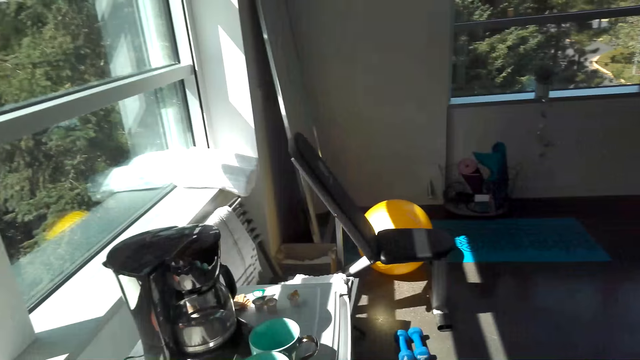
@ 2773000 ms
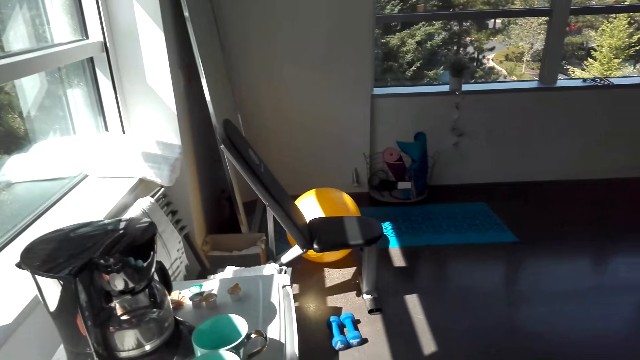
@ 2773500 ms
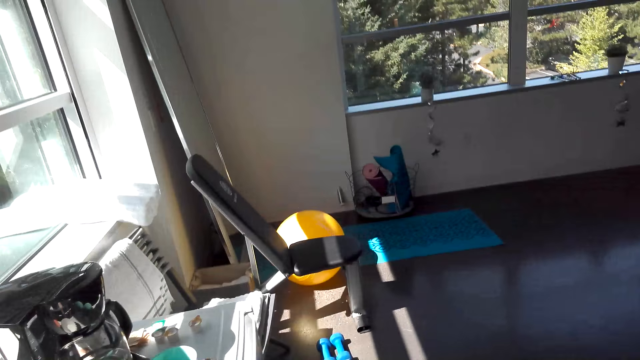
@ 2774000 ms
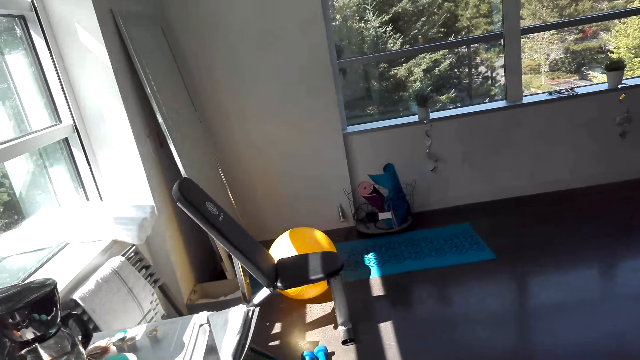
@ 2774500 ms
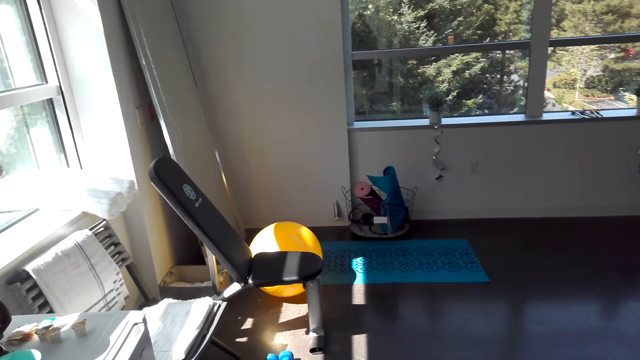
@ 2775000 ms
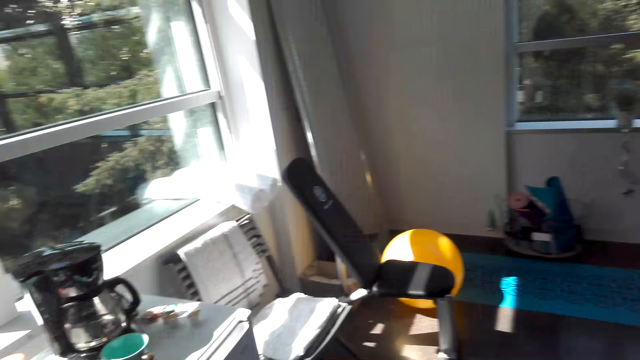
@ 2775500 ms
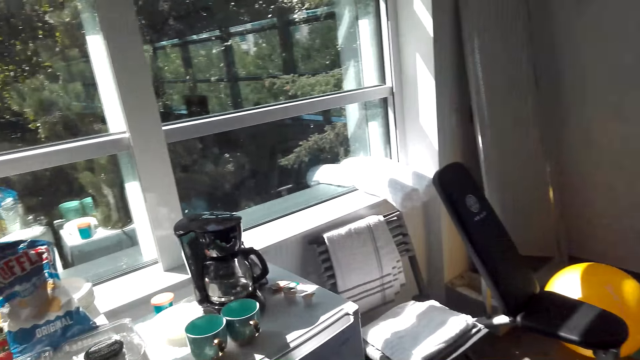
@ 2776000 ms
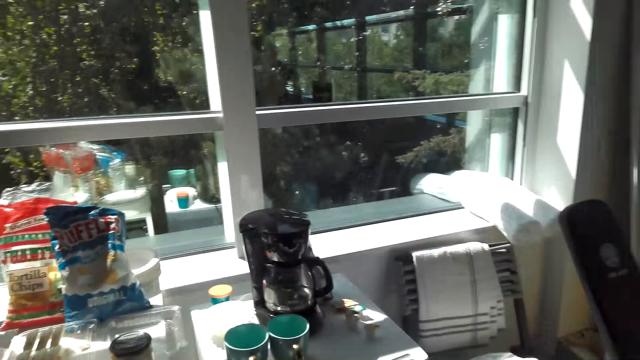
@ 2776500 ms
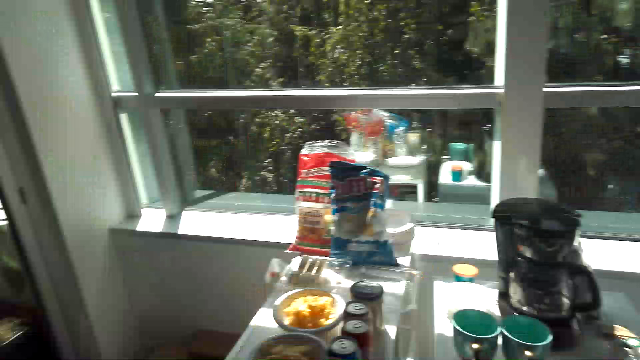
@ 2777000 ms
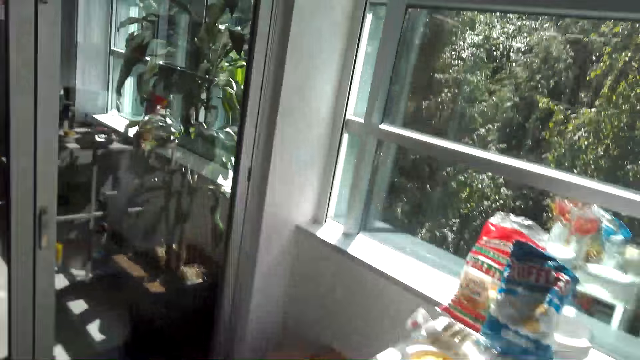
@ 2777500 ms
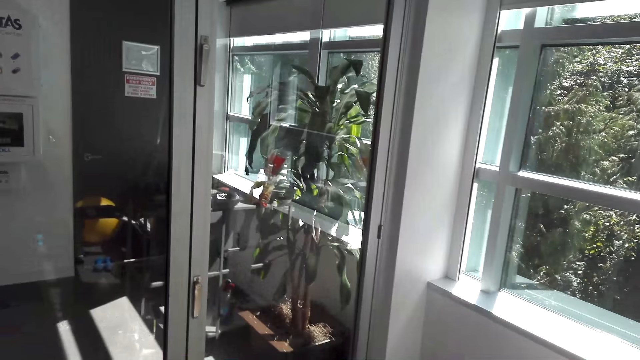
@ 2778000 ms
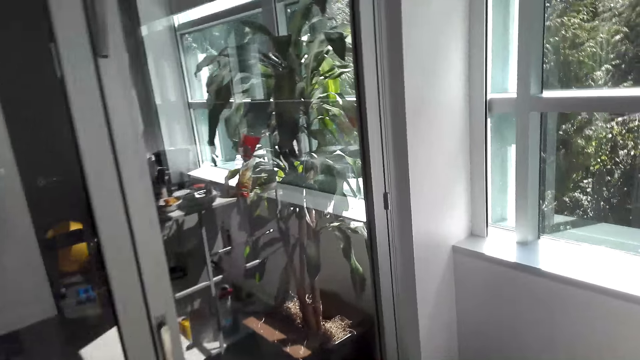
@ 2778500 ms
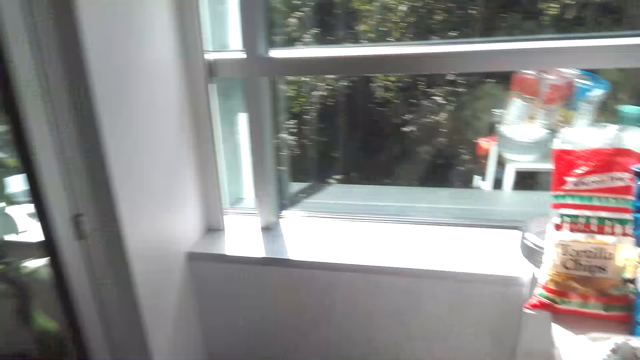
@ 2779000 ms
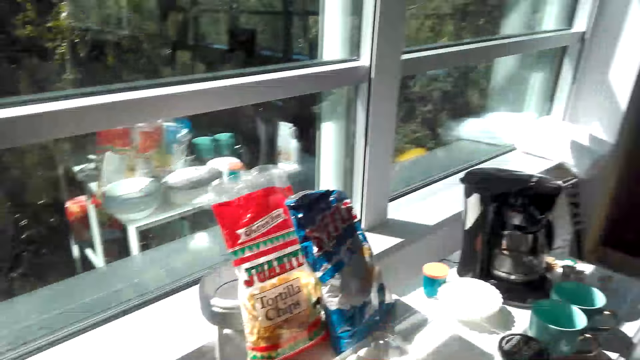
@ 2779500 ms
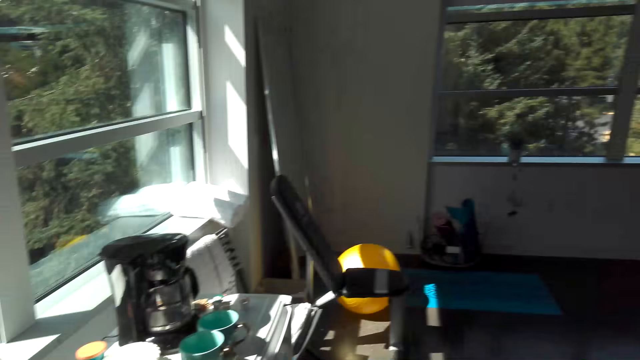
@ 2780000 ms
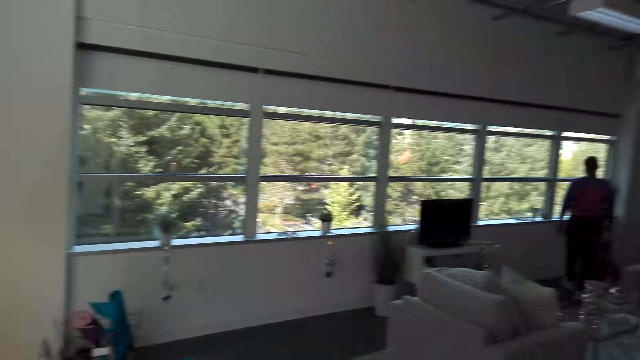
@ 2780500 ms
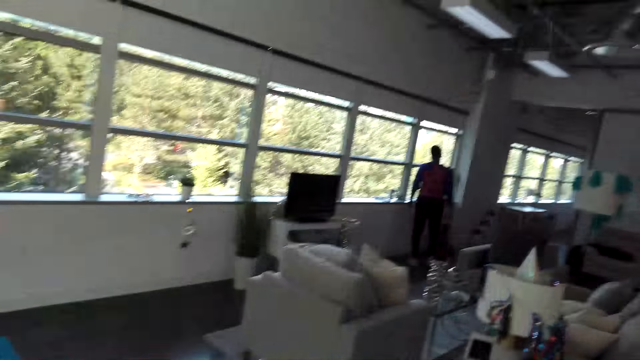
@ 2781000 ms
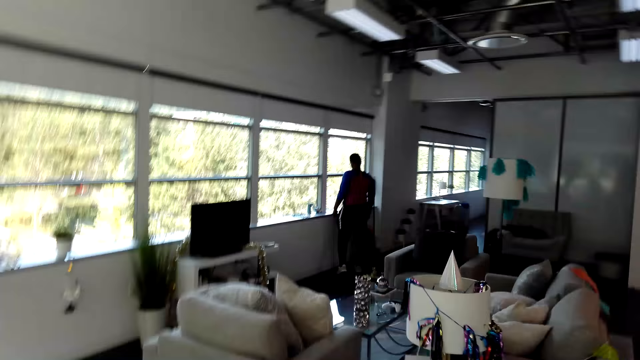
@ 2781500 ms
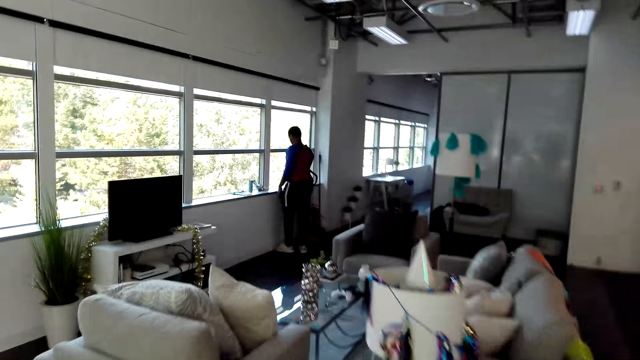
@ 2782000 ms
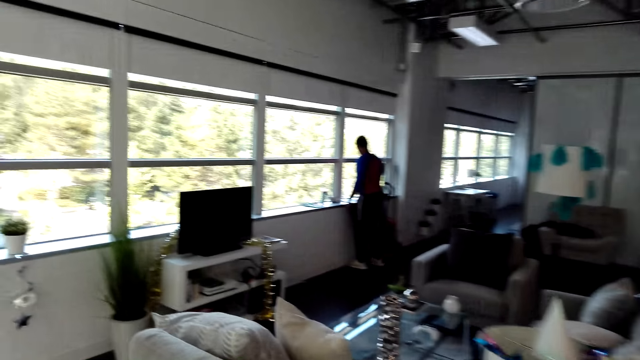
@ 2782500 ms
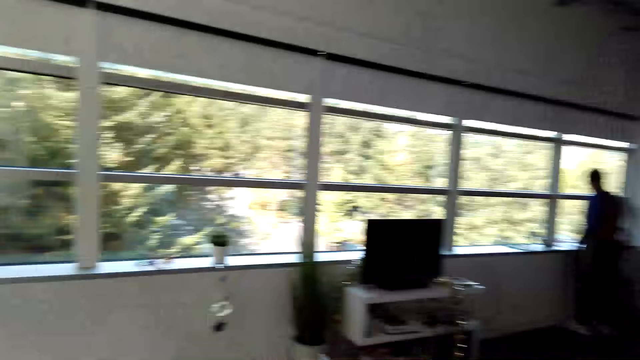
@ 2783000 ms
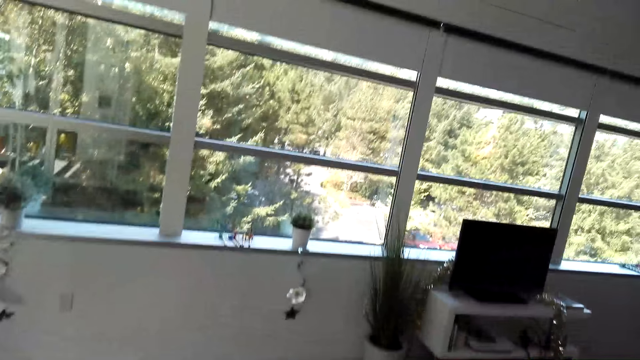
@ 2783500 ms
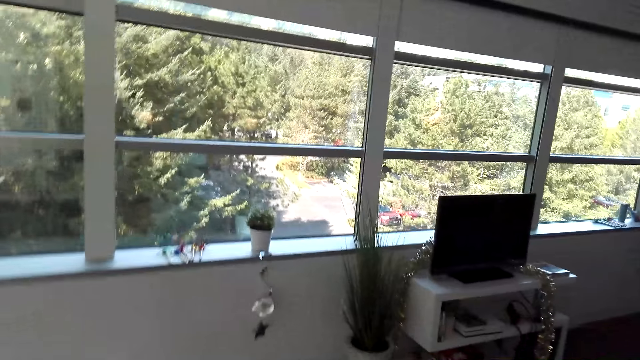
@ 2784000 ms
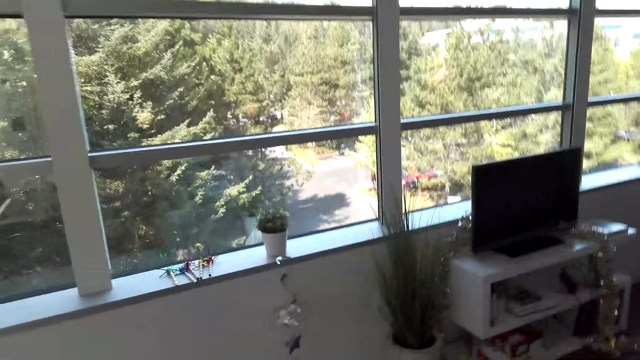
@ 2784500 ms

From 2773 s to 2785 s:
The camera wearer looks around the house. They walk around the house.

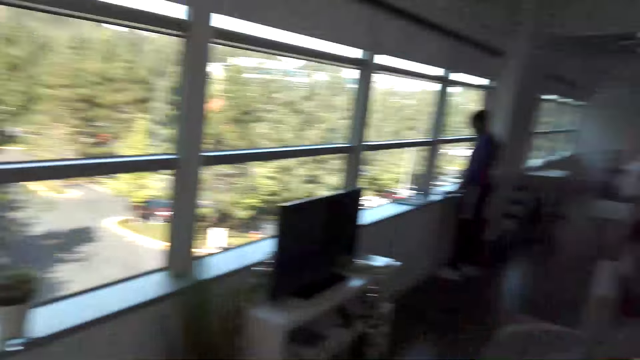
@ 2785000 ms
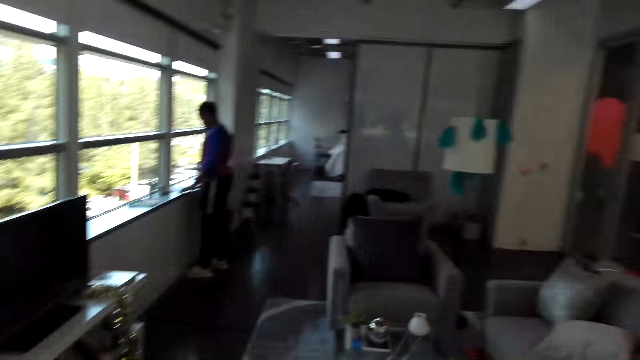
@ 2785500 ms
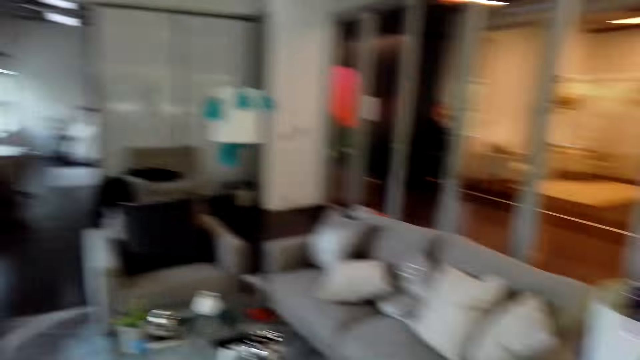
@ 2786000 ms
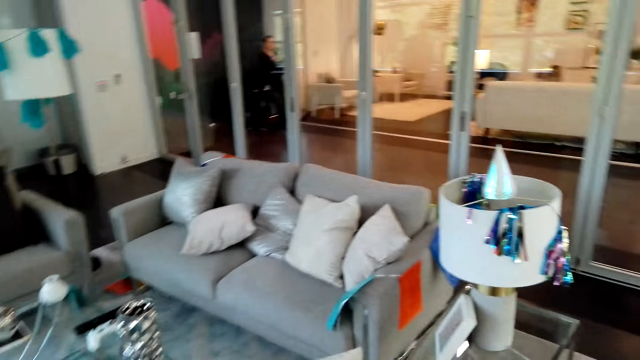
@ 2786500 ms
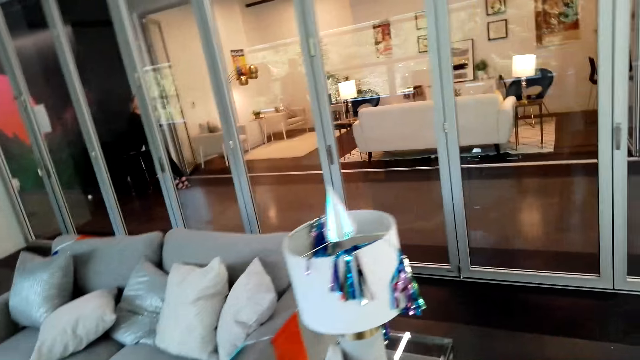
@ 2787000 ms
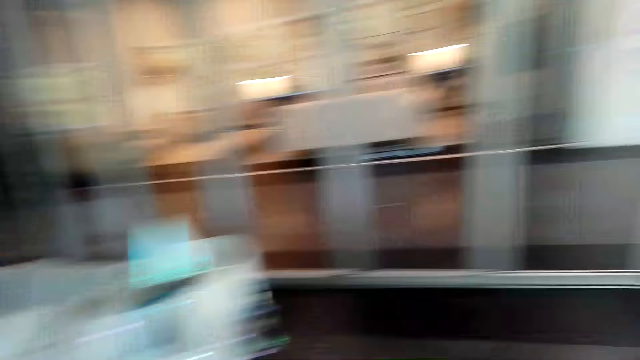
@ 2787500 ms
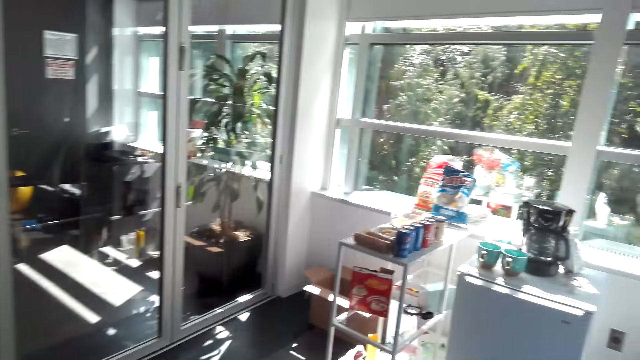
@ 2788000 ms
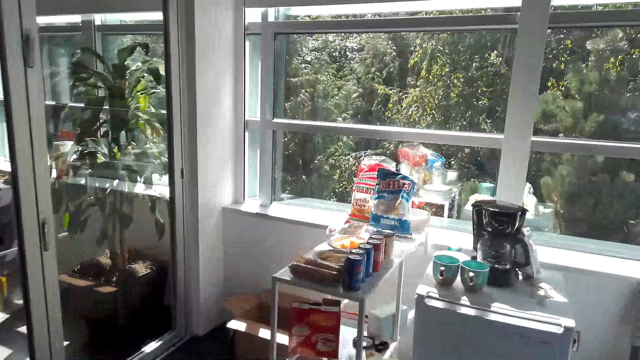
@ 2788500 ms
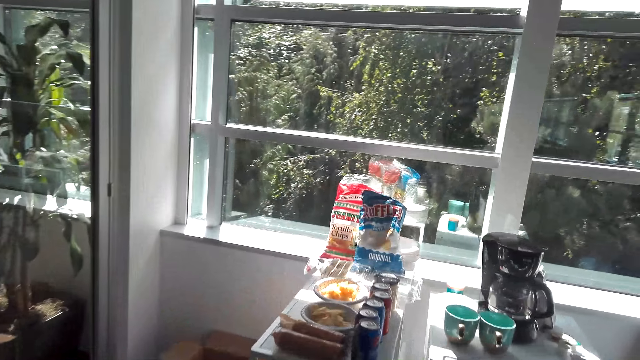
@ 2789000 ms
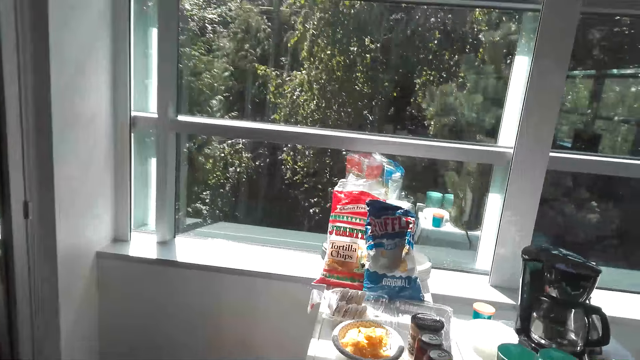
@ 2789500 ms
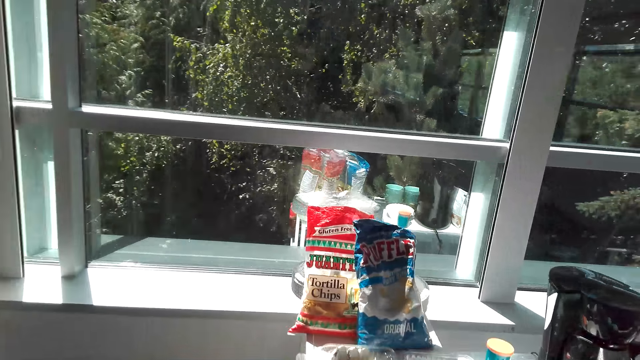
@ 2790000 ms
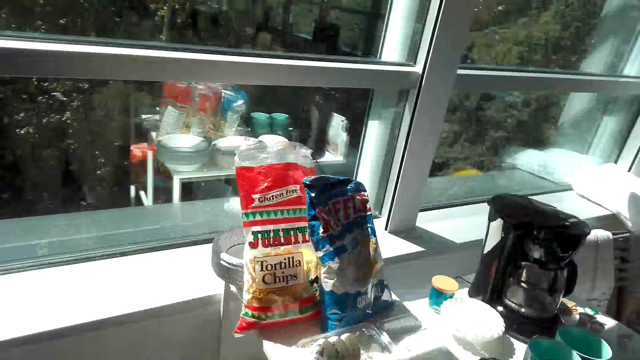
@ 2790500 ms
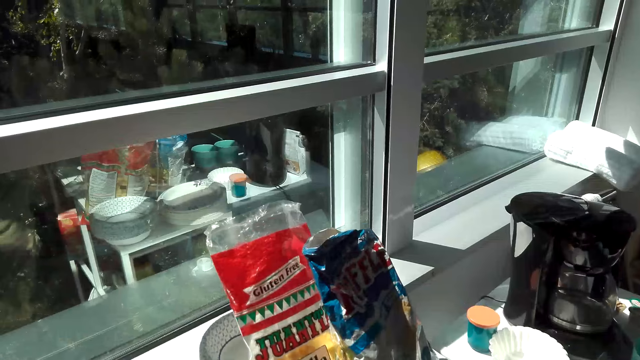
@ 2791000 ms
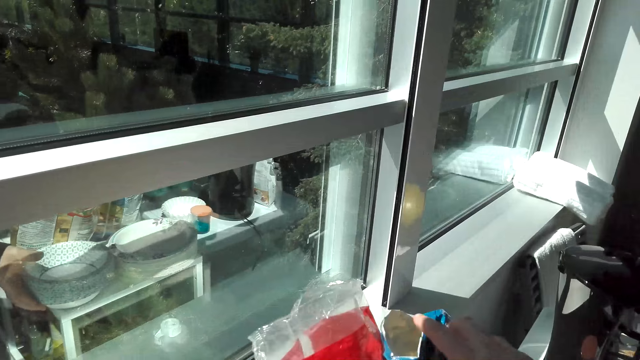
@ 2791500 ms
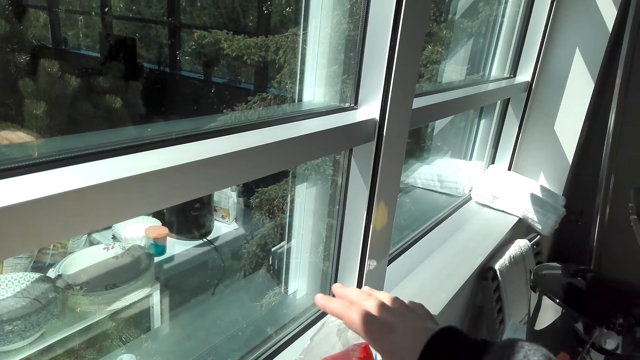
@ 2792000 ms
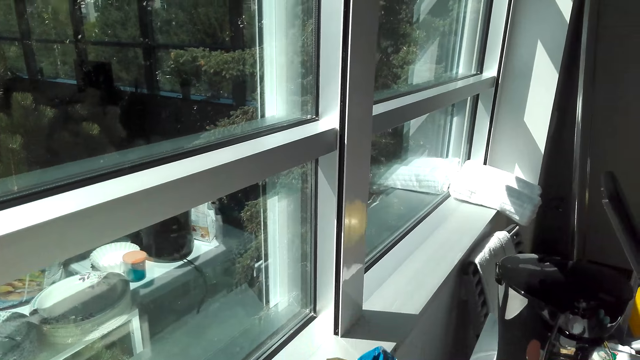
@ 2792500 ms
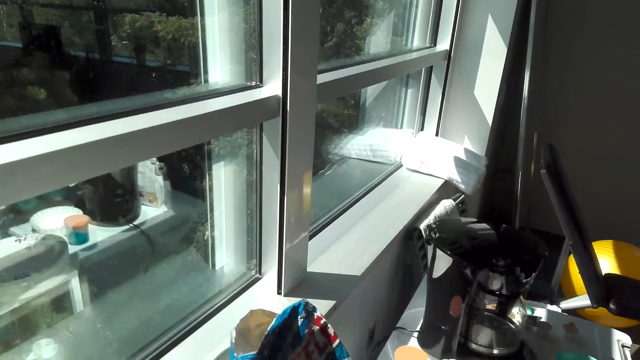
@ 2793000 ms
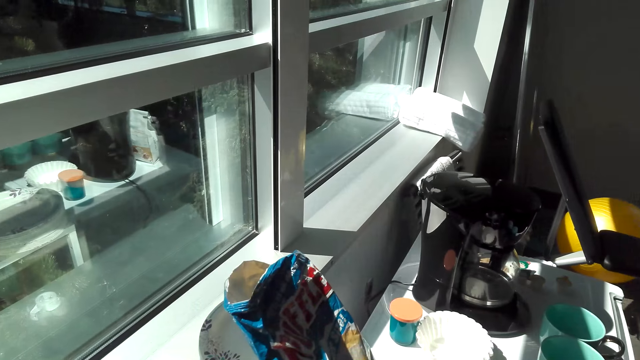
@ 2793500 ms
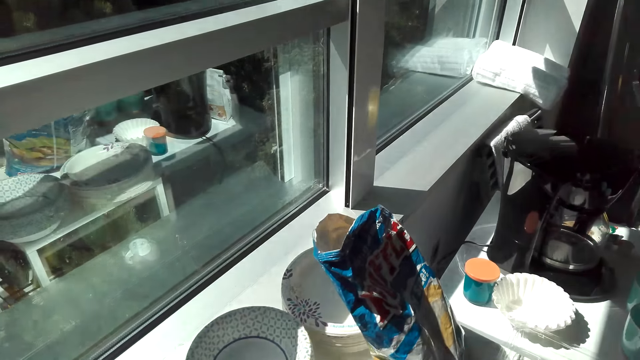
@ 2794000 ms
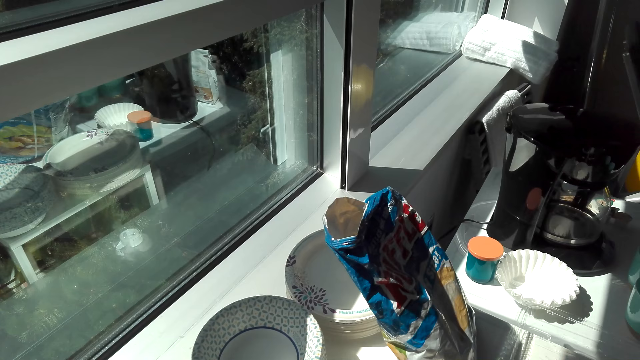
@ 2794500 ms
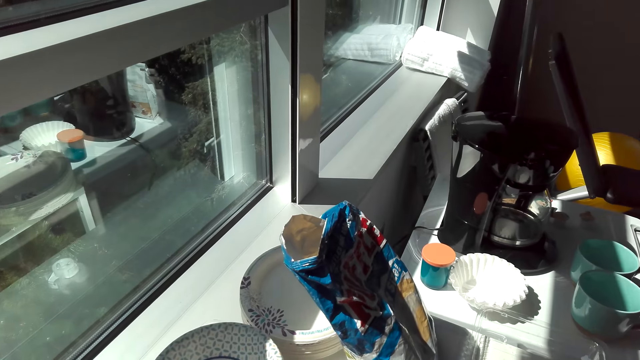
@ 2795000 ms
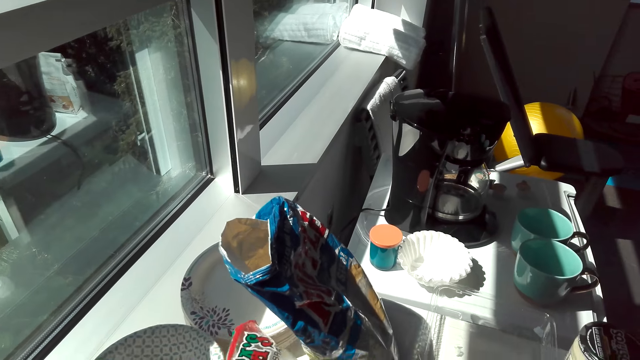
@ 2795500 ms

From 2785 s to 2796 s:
The camera wearer looks around the house. They walk around the house. They fold the packets of snacks on the table. They pick tortilla chips.
